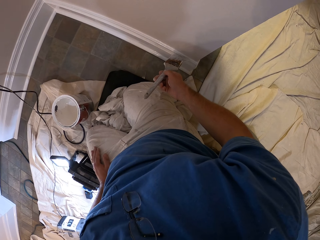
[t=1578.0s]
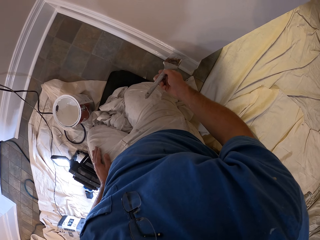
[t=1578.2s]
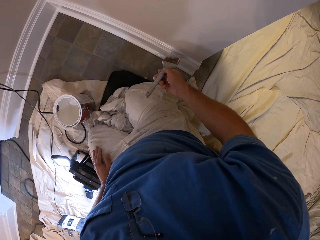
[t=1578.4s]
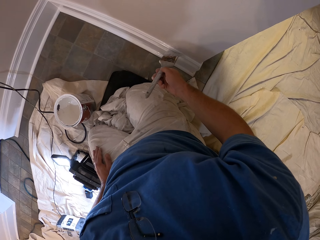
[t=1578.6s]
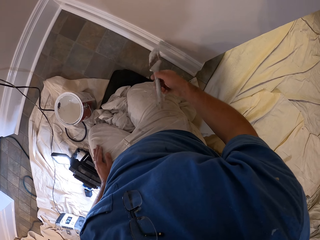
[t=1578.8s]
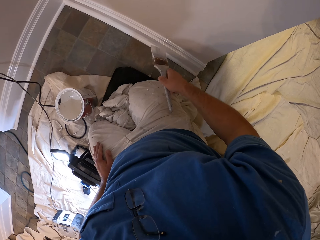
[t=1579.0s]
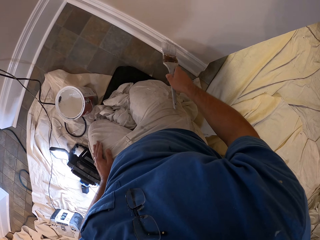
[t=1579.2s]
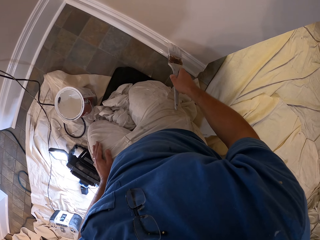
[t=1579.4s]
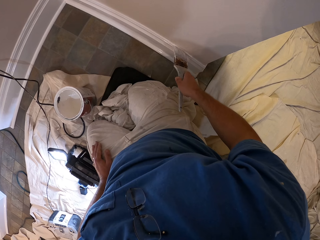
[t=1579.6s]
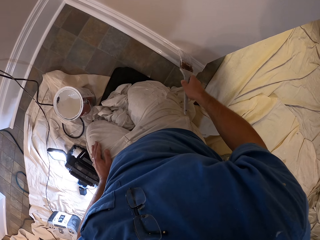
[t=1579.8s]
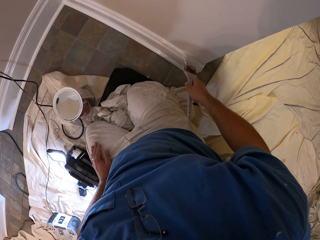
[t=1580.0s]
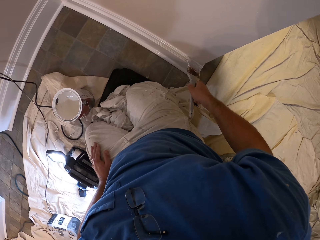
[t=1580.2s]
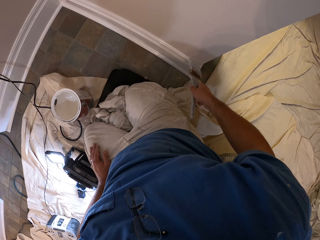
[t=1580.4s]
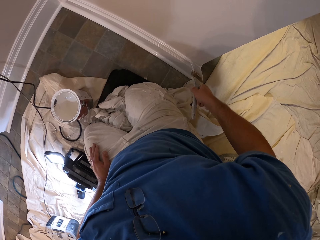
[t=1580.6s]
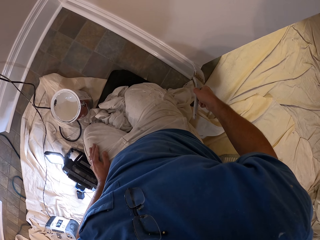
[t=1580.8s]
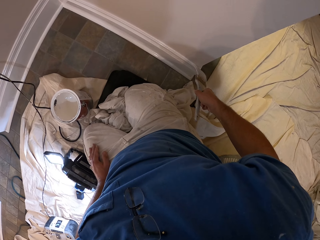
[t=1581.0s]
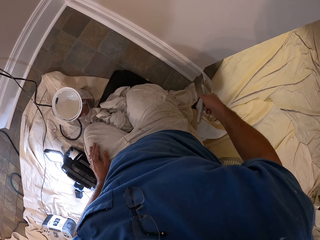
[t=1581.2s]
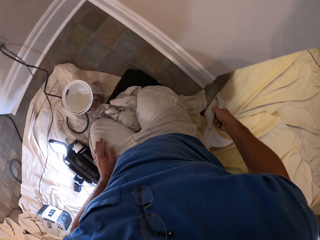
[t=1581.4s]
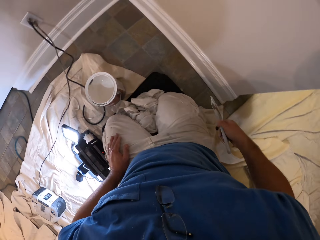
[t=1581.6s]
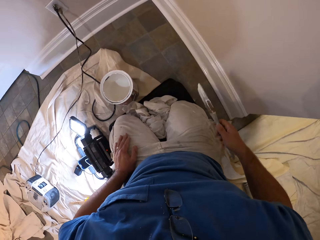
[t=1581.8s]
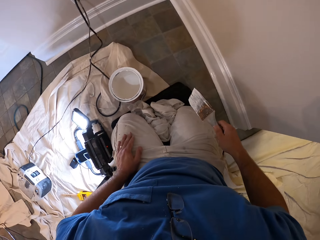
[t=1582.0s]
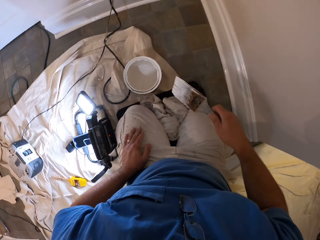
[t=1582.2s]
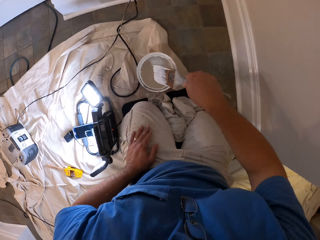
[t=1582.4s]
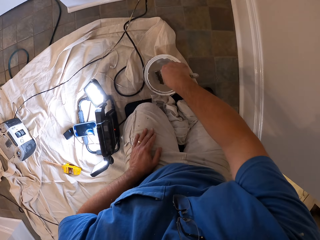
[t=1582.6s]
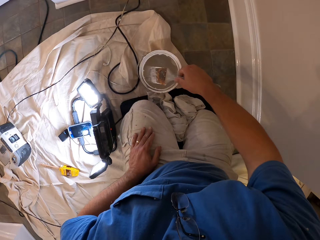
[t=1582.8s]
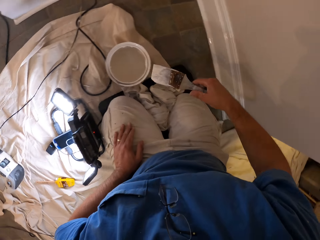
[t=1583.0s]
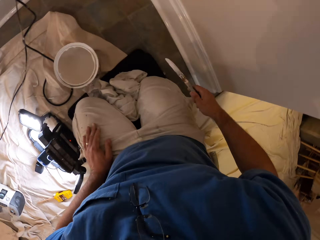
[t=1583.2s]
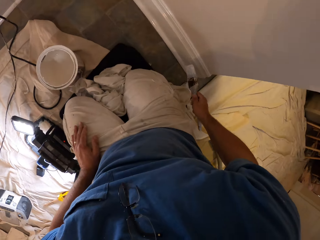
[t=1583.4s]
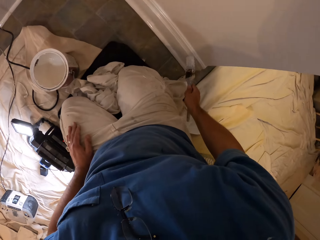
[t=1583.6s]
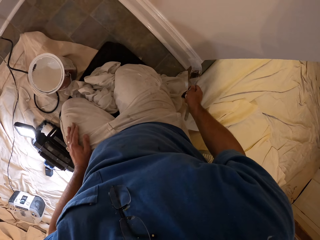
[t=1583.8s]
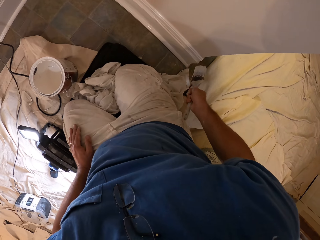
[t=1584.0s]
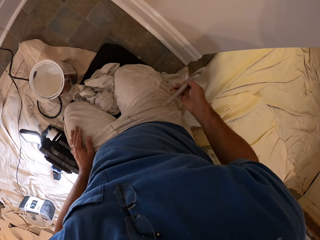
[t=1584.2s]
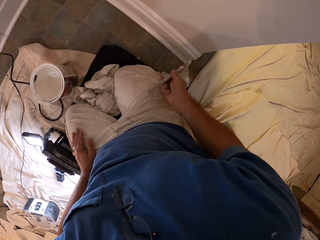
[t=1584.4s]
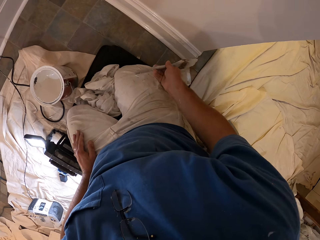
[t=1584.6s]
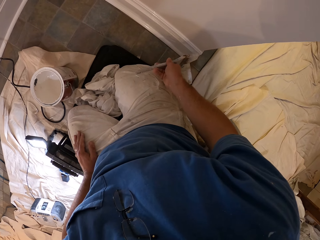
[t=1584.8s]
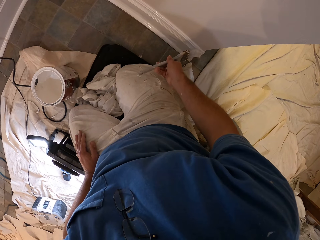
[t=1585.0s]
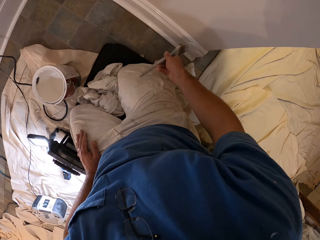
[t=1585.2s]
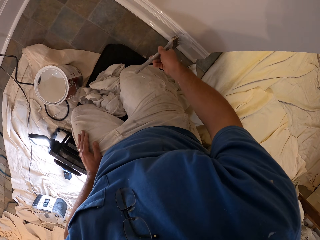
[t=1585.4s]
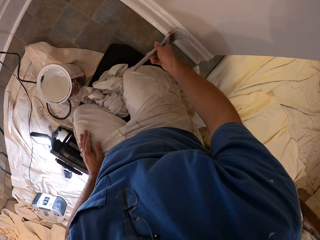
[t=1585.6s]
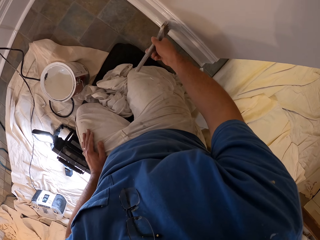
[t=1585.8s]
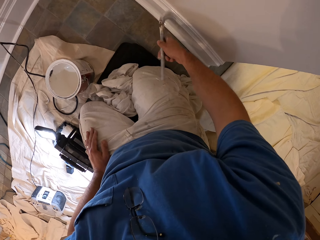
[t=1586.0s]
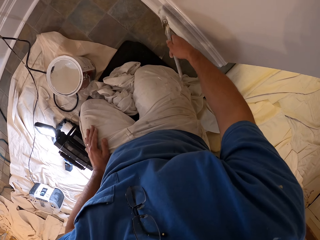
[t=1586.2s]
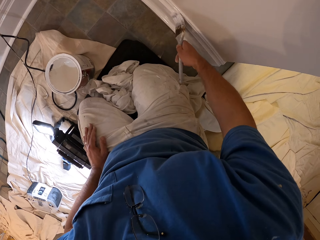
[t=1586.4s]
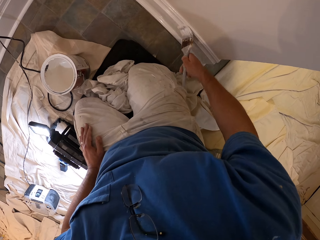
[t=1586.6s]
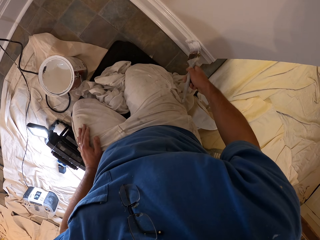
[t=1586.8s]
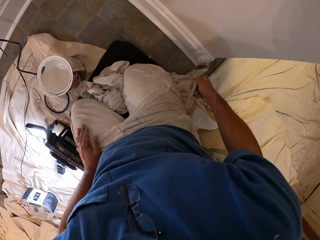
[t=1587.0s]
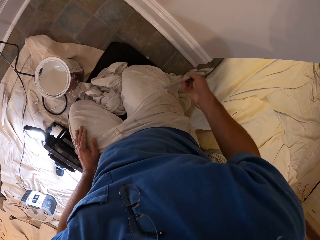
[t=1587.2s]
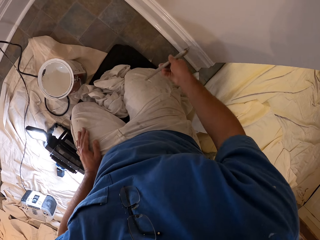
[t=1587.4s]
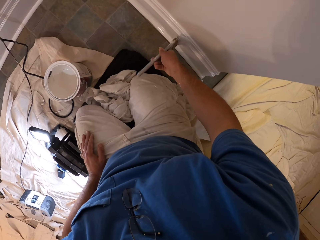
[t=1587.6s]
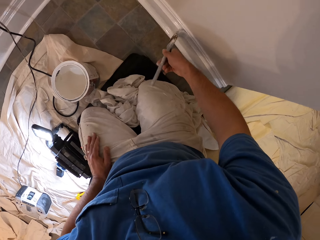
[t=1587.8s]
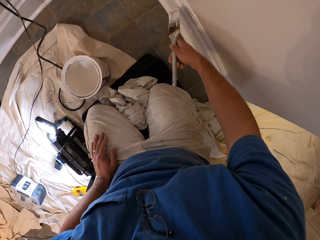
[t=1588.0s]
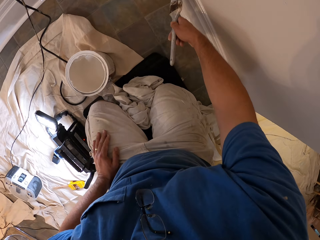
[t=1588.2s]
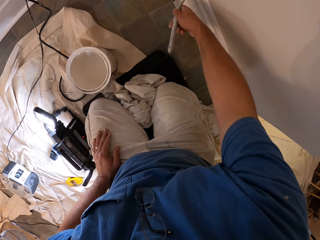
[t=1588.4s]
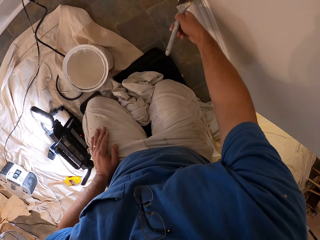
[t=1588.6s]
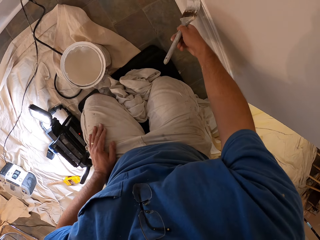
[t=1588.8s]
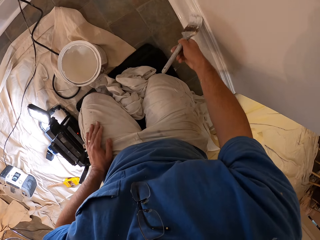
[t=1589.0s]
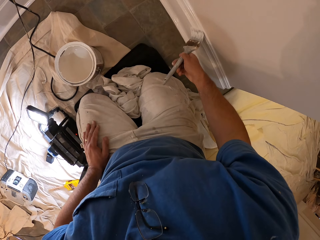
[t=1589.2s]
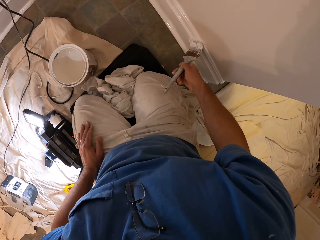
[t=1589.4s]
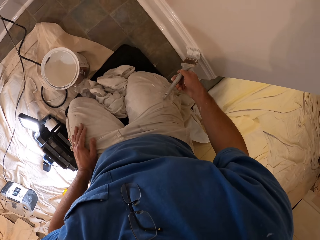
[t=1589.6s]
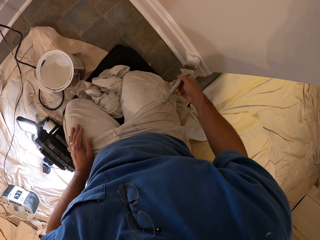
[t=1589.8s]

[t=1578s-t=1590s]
The camera wearer dips the paint brush in the bucket of paint. They paint the baseboard with the paint brush.

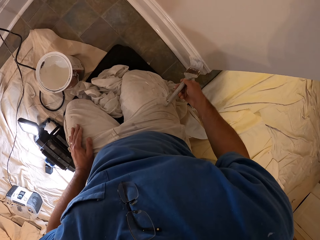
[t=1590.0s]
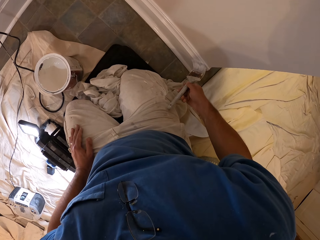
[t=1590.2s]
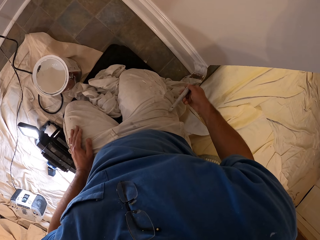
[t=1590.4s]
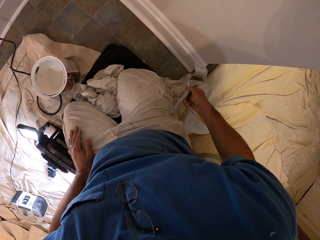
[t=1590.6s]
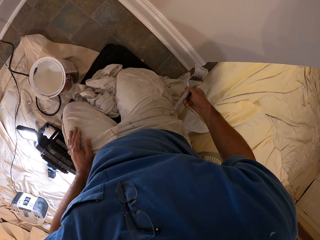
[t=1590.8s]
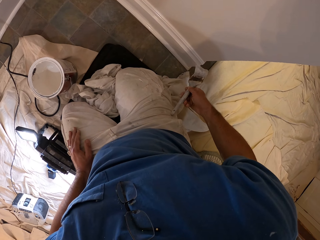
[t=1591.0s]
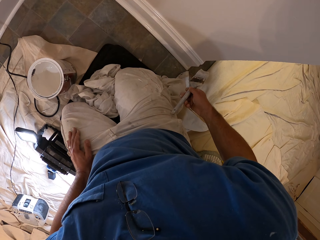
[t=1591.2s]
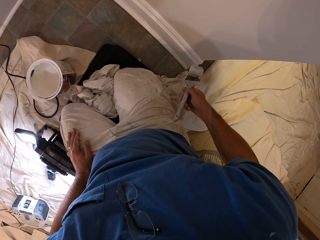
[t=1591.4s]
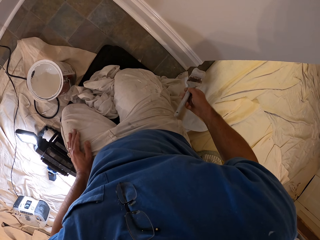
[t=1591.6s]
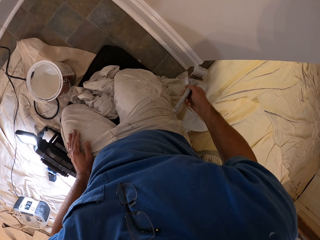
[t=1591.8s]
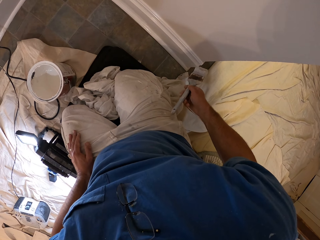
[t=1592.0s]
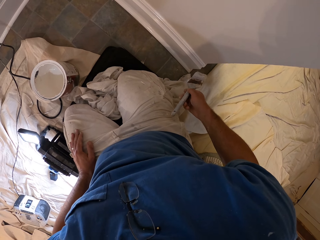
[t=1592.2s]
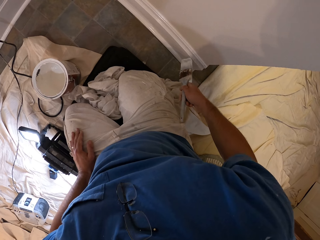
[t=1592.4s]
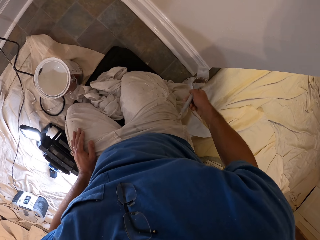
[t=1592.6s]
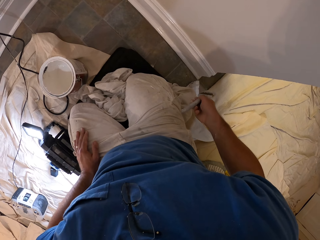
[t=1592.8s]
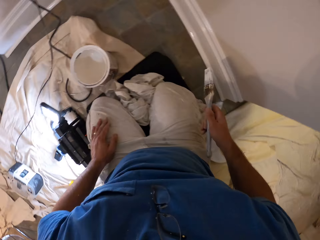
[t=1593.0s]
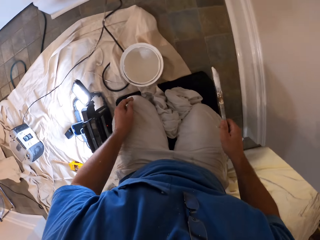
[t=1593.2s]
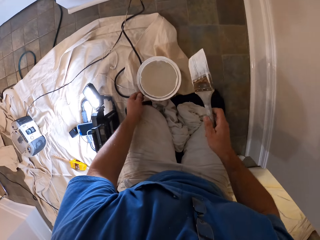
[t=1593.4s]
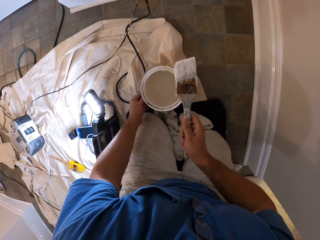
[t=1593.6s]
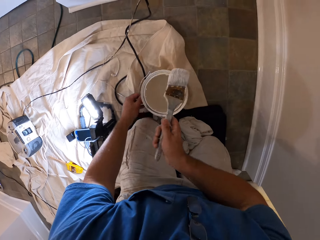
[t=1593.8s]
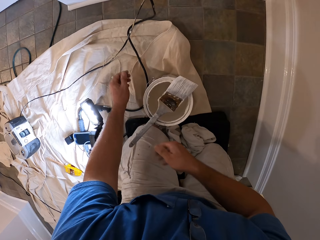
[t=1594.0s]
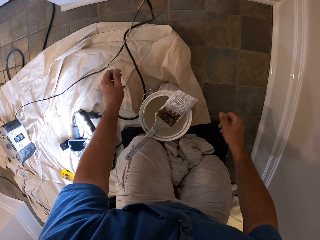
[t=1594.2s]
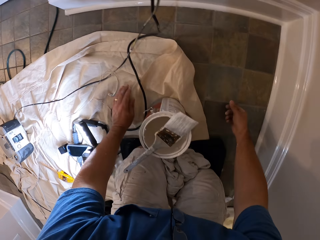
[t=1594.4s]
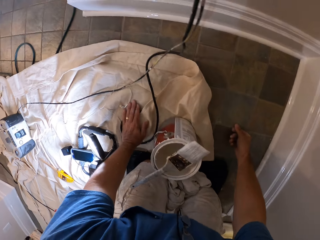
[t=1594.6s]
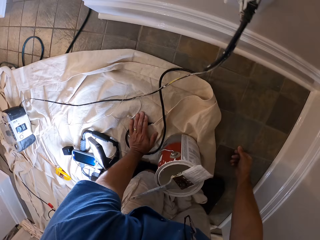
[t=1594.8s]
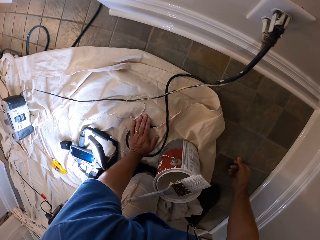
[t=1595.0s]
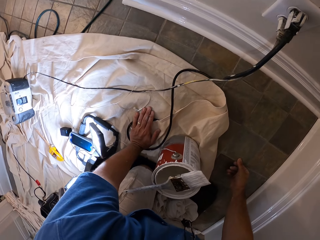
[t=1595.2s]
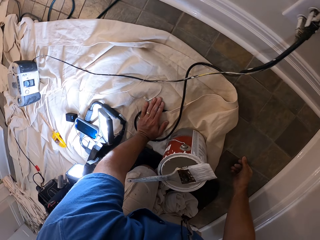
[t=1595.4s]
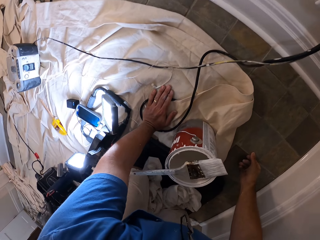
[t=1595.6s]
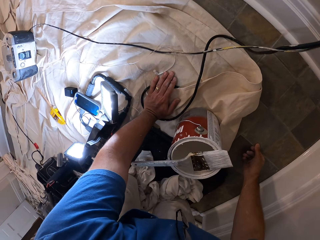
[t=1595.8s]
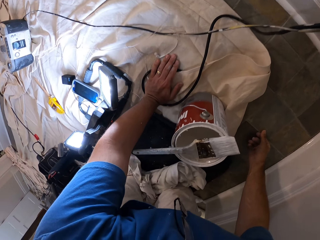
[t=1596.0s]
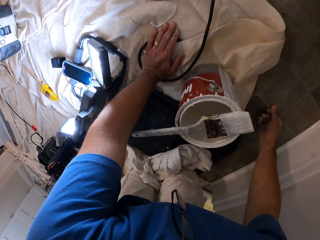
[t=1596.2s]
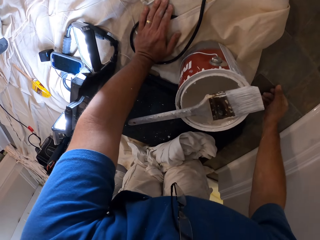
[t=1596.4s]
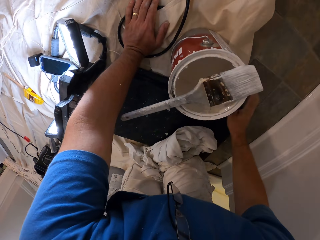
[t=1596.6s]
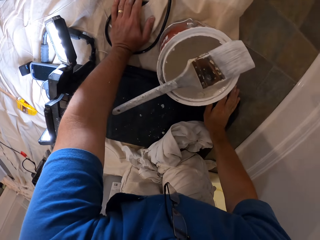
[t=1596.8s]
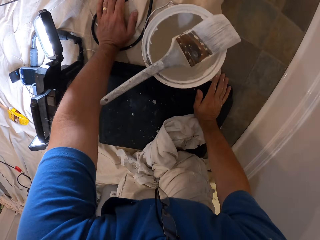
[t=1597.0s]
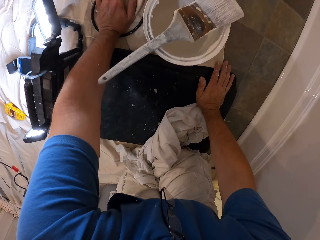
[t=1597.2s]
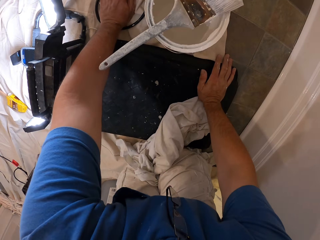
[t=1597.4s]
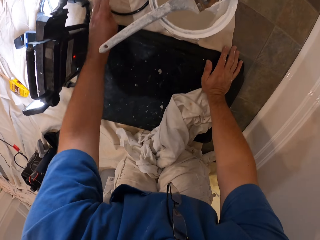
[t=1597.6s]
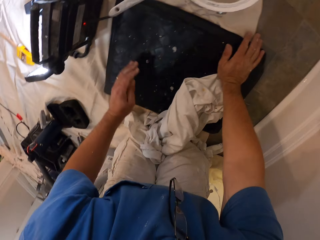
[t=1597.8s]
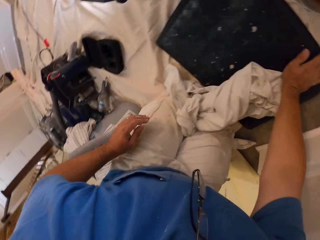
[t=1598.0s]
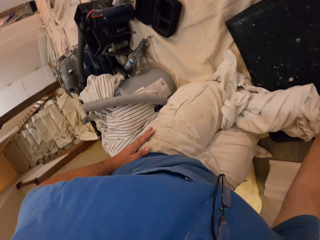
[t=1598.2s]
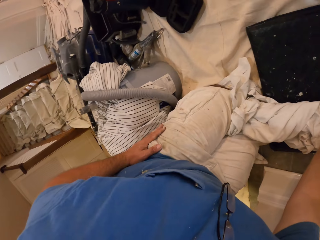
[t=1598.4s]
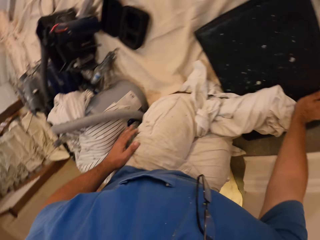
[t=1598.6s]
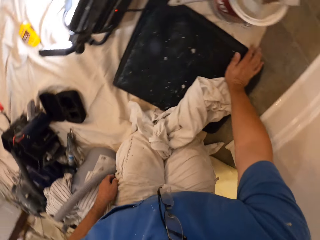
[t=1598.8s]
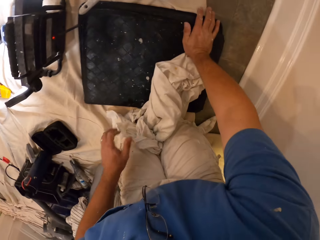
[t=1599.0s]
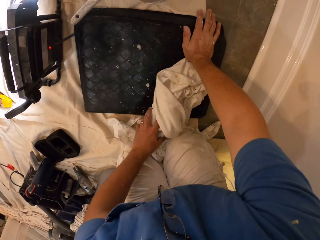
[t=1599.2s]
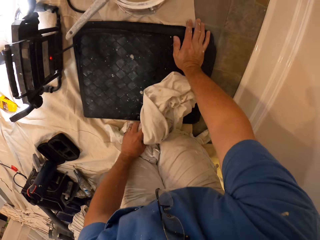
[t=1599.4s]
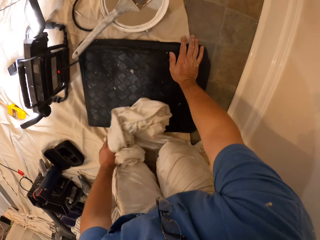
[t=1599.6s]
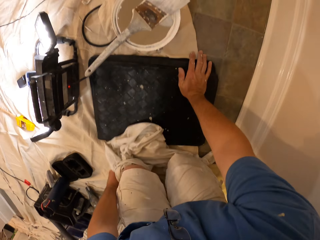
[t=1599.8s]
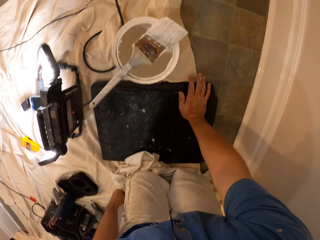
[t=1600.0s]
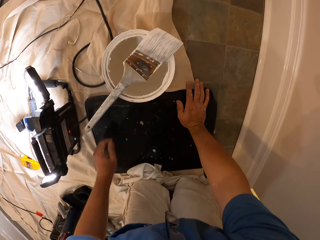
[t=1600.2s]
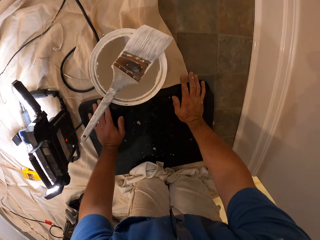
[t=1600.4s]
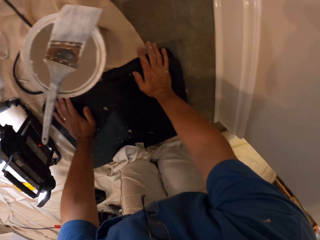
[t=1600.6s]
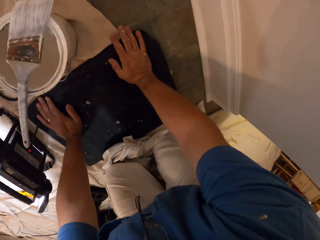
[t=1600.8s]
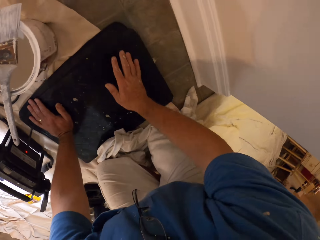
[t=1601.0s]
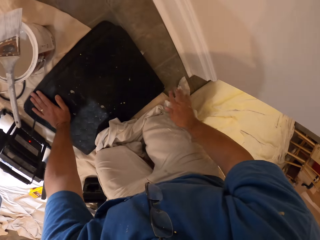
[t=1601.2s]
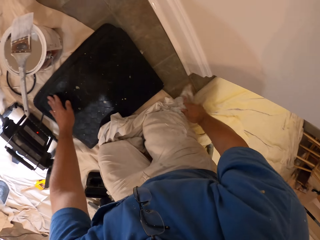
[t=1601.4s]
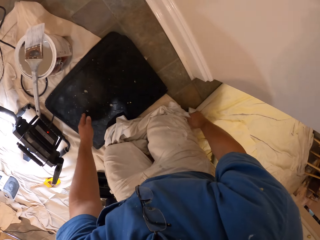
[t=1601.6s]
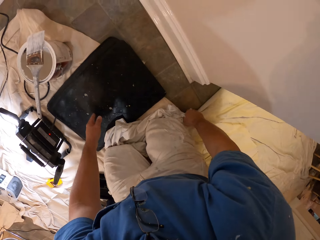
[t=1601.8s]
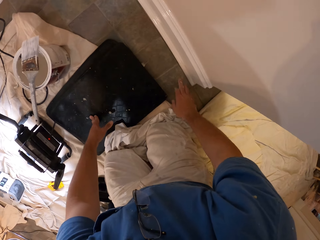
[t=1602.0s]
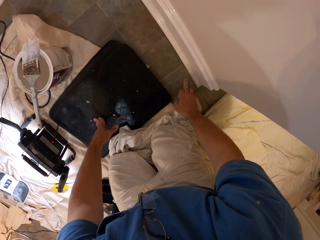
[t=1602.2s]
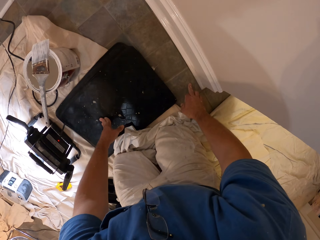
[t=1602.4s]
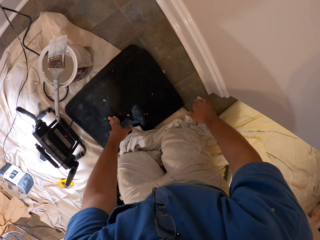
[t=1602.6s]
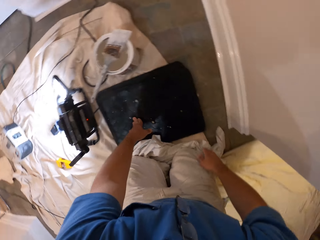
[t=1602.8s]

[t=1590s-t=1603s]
The camera wearer drops the paint brush on the bucket of paint. He moves on his knees. He puts the piece of cloth on the floor. He adjusts the cloth. He kneels on the floor.
